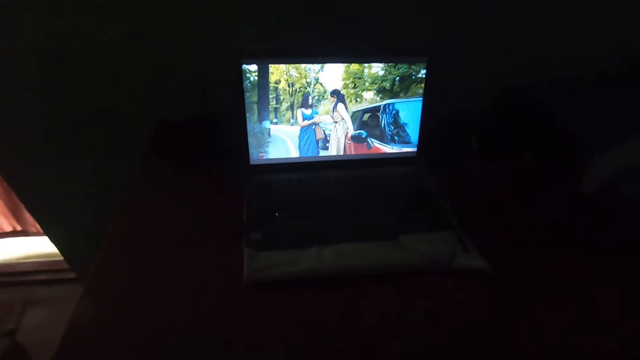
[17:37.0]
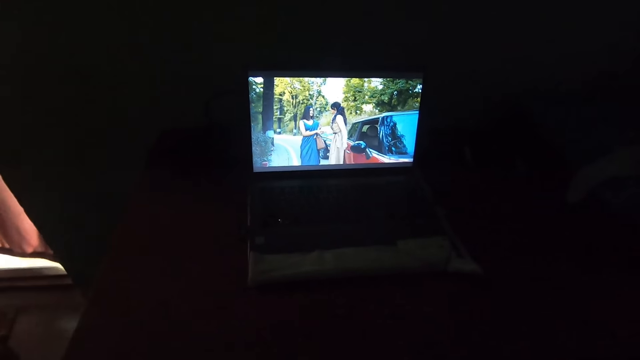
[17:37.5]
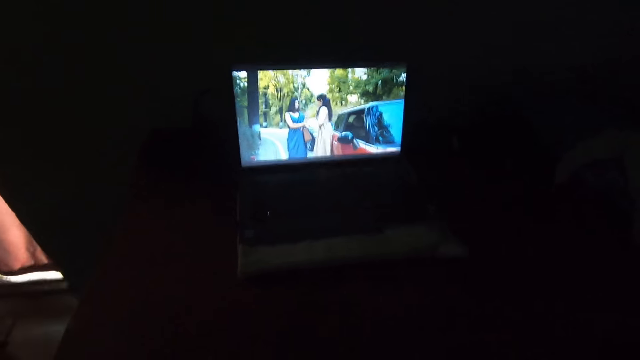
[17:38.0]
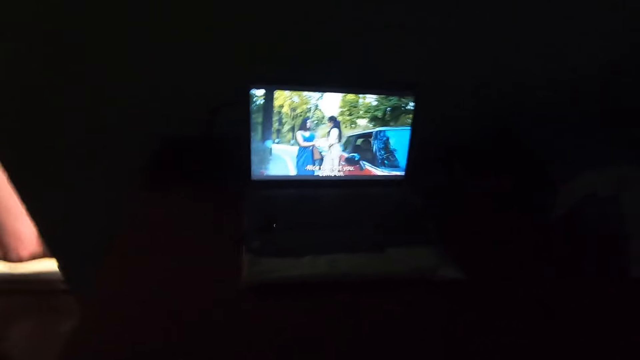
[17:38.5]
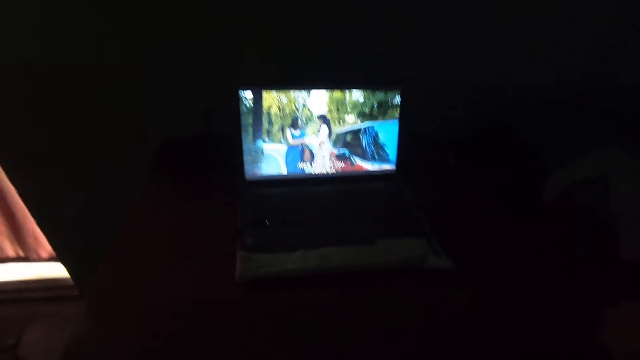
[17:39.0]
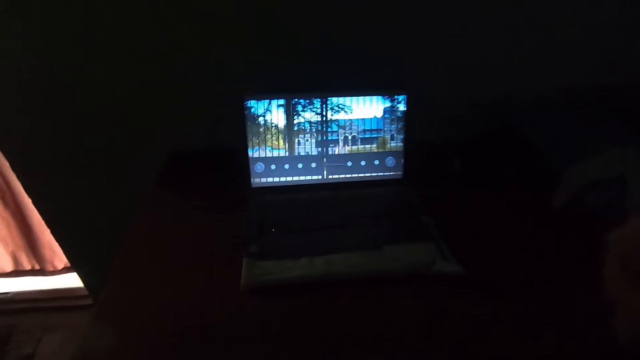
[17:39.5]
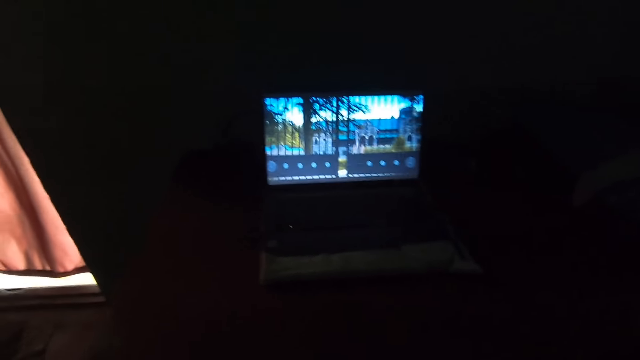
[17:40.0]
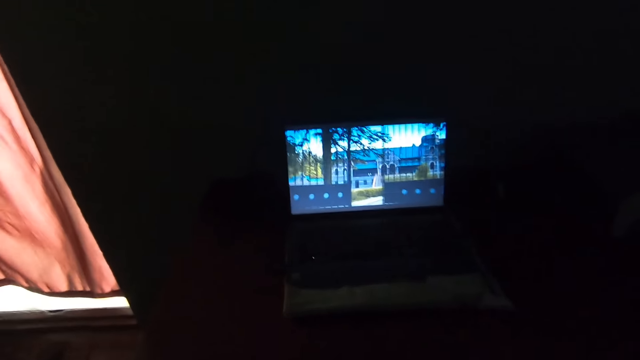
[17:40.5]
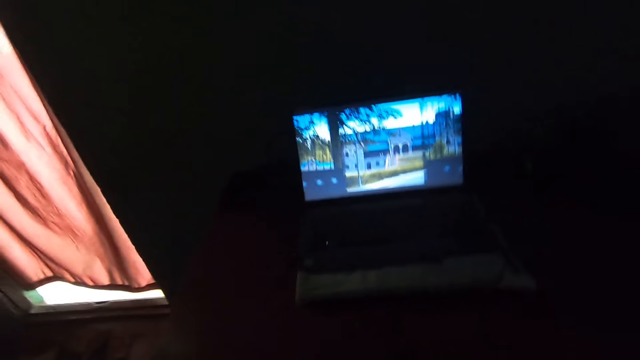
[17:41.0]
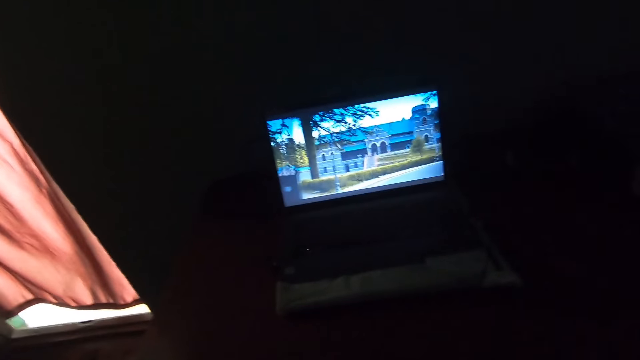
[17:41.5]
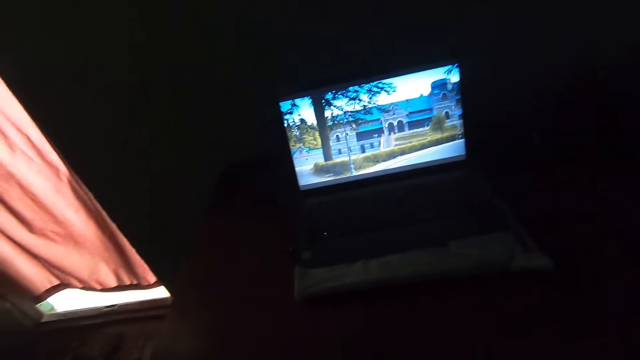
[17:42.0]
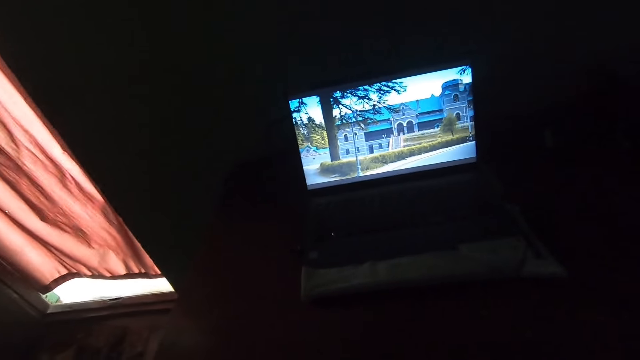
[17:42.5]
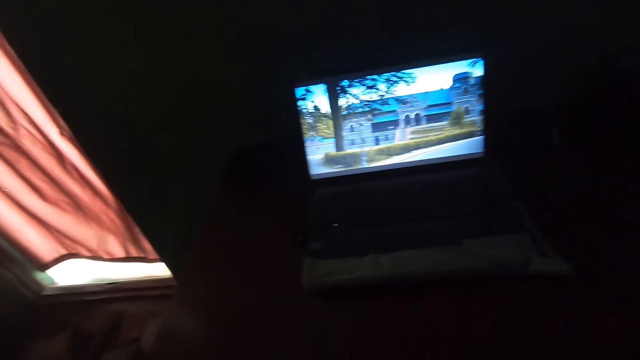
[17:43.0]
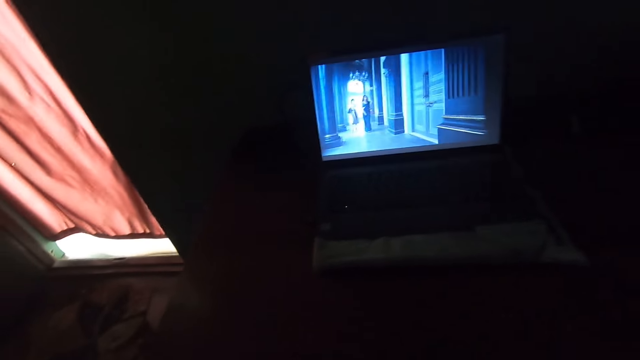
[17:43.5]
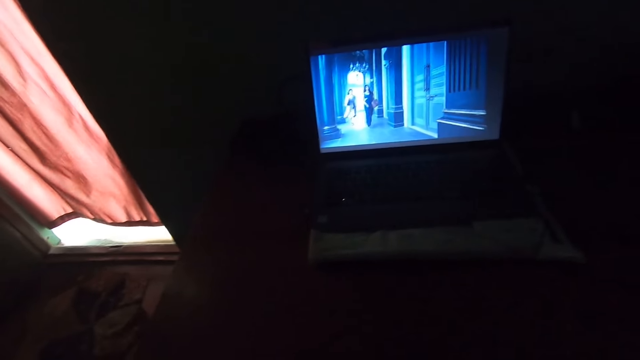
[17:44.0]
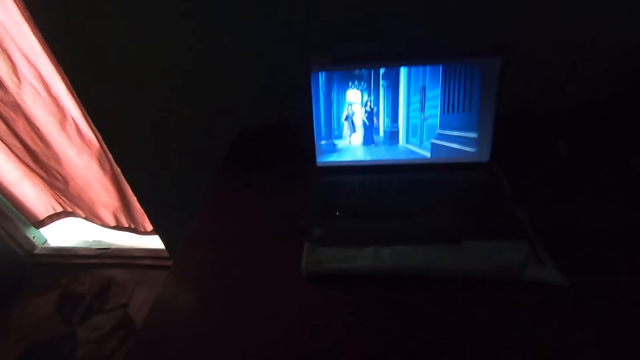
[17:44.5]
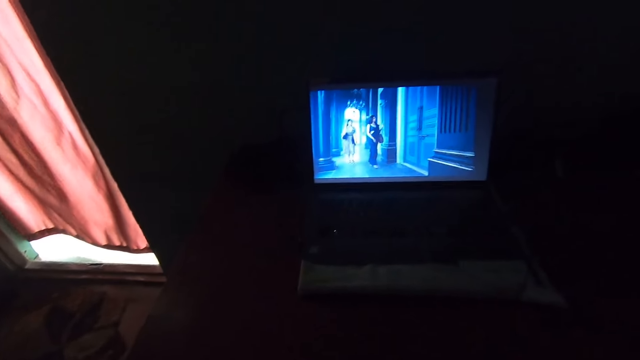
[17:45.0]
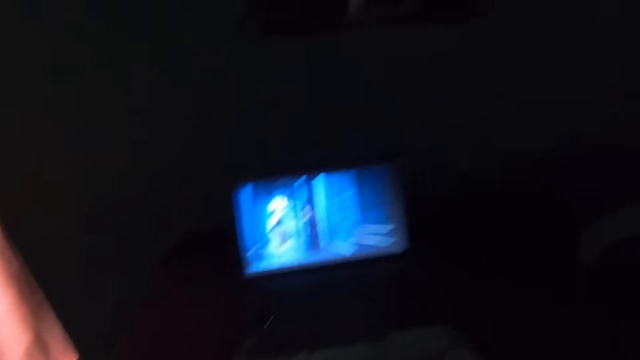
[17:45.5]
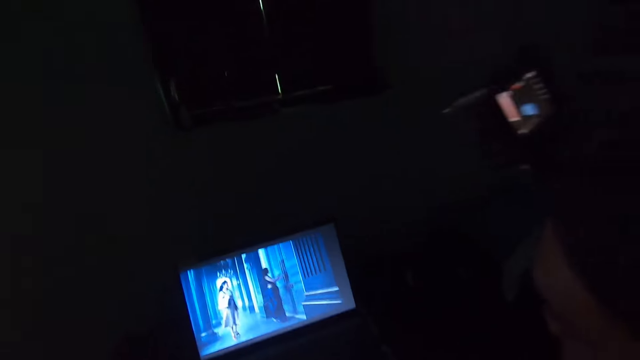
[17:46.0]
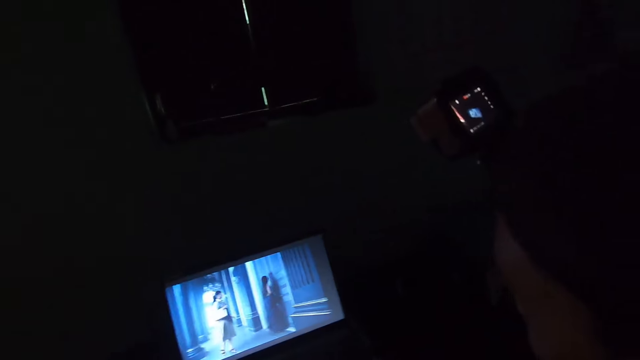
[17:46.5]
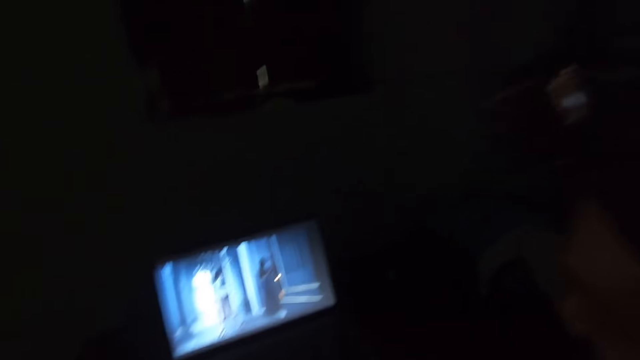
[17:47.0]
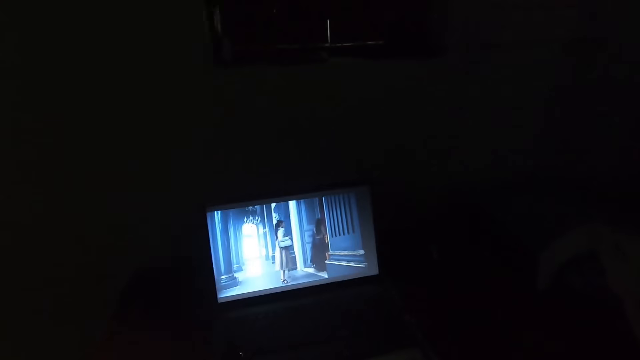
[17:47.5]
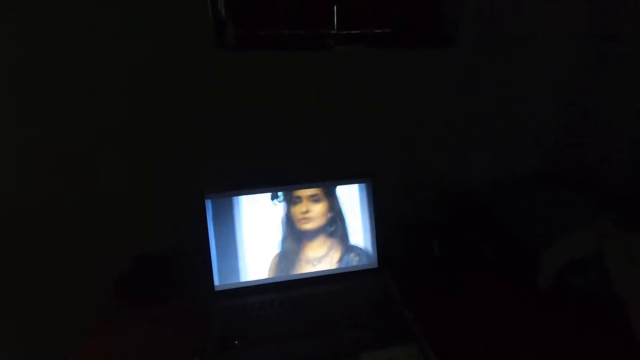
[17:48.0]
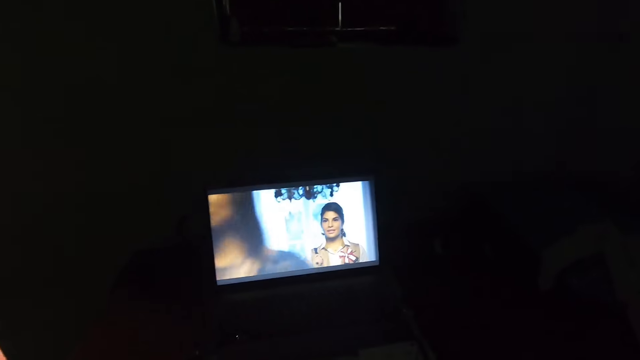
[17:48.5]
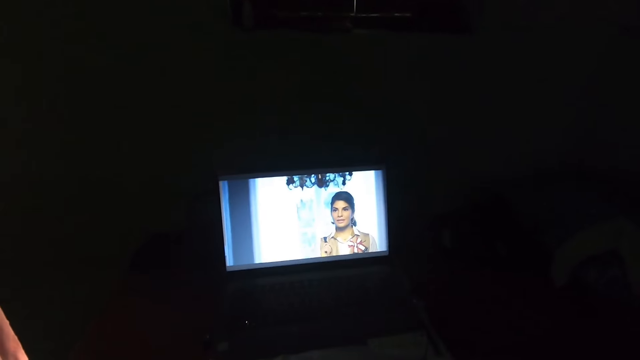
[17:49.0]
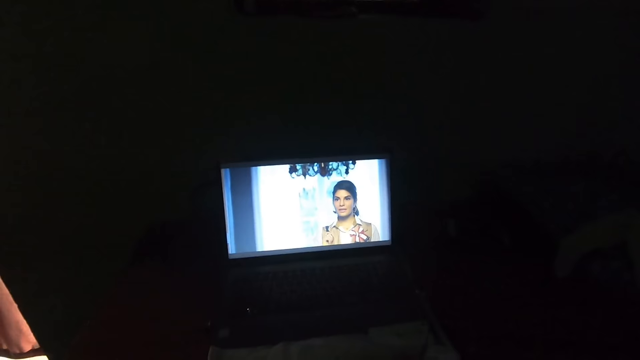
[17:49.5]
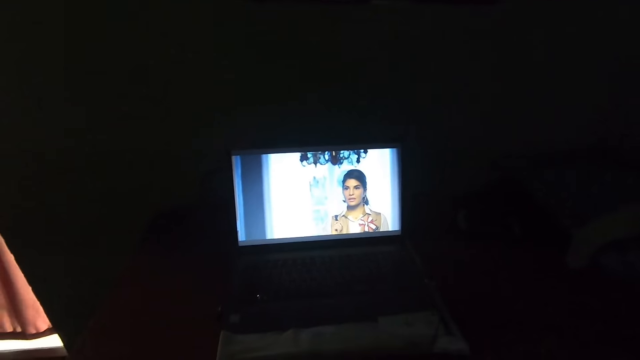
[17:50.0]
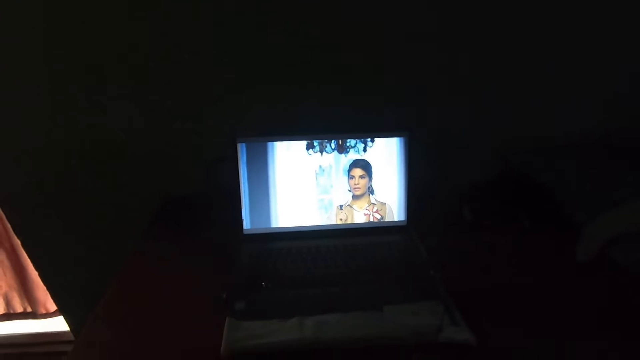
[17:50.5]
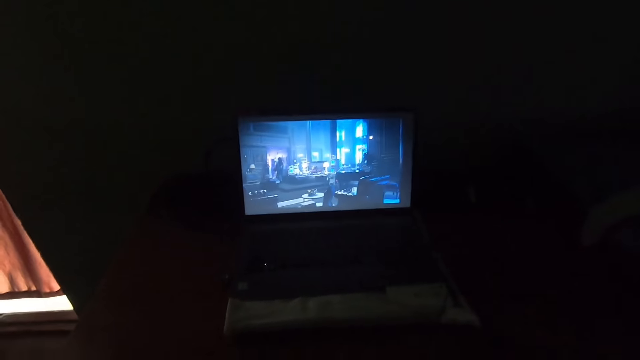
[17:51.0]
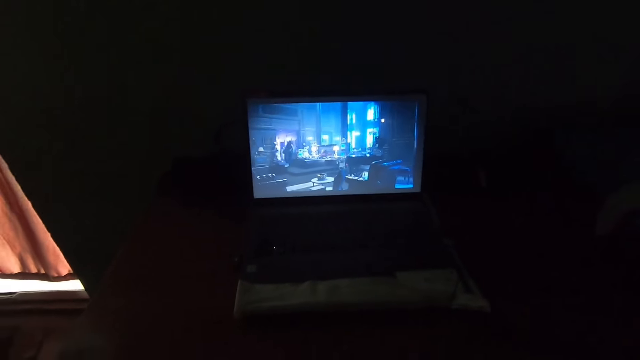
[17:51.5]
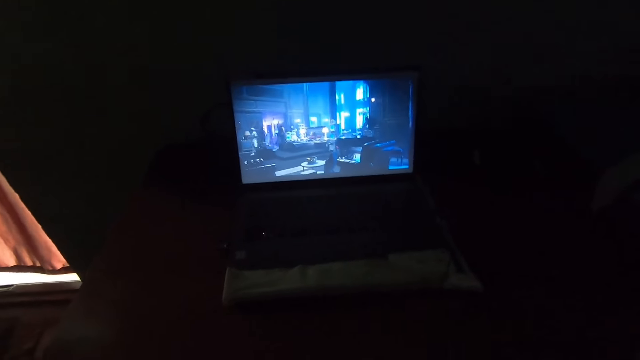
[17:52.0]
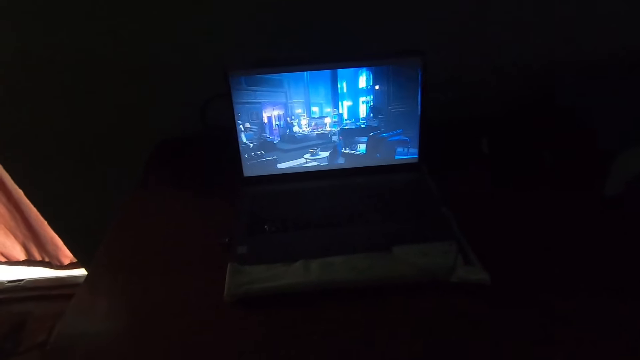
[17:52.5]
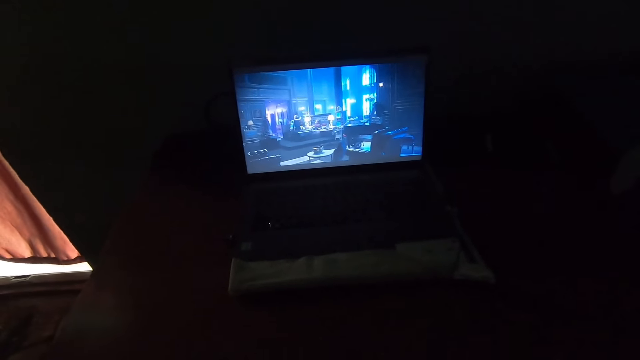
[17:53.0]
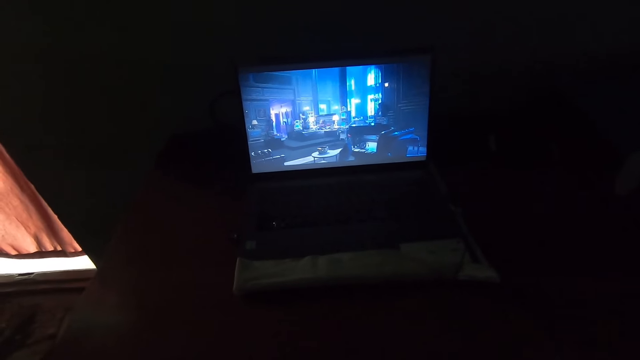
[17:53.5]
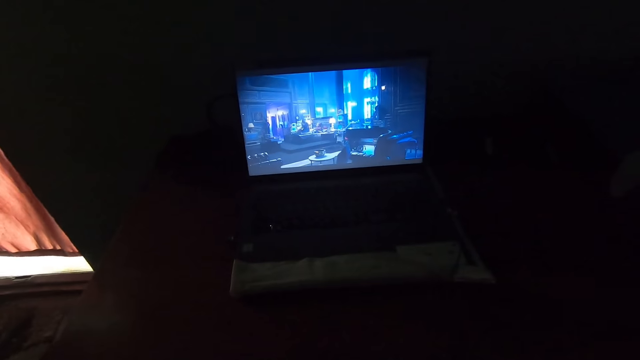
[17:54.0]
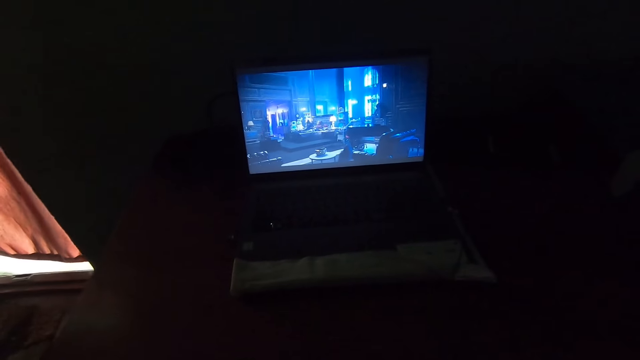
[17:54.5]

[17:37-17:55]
The camera wearer communicates with a man. They look closer. They watch the movie.
